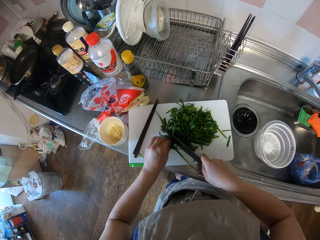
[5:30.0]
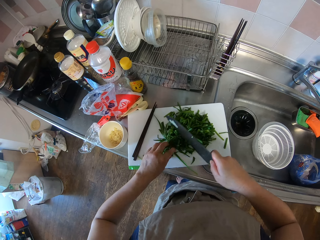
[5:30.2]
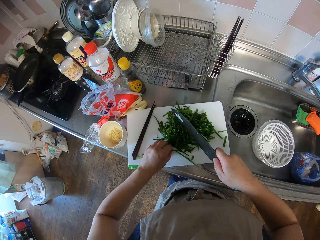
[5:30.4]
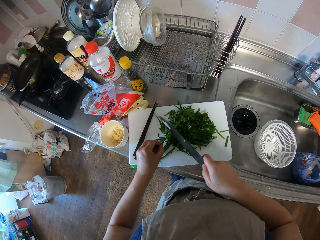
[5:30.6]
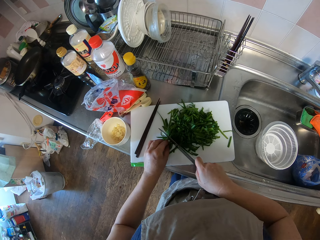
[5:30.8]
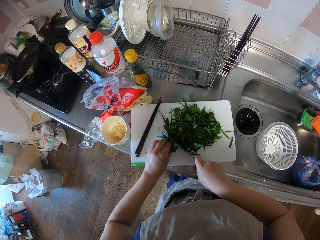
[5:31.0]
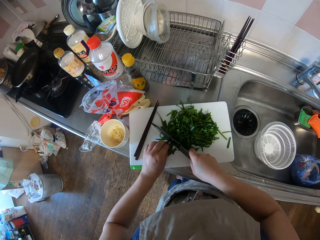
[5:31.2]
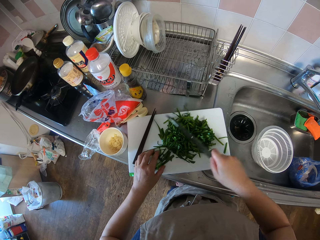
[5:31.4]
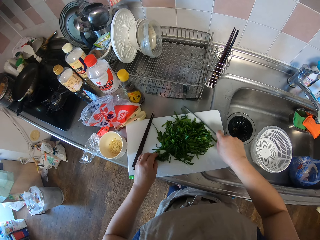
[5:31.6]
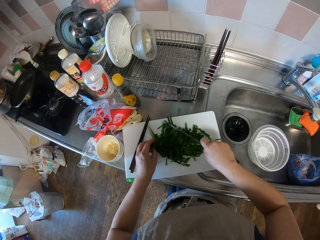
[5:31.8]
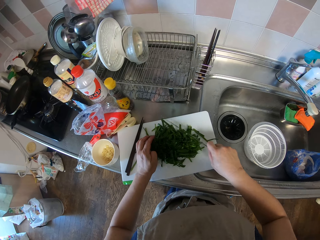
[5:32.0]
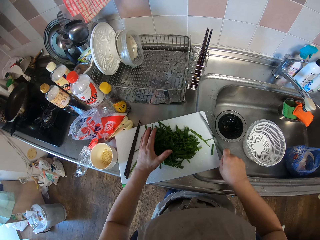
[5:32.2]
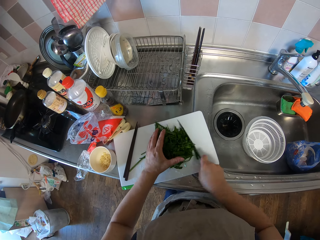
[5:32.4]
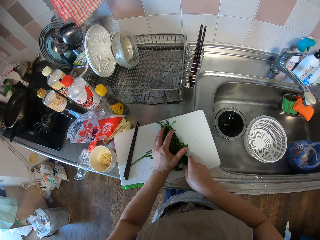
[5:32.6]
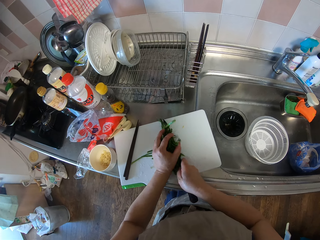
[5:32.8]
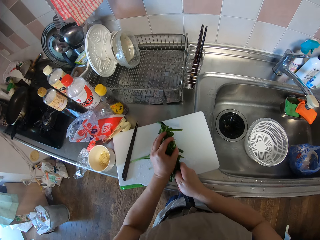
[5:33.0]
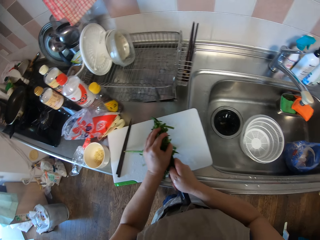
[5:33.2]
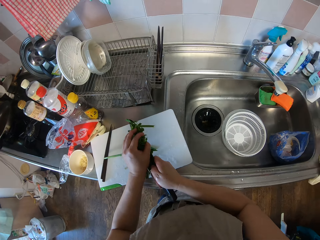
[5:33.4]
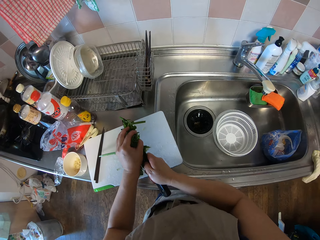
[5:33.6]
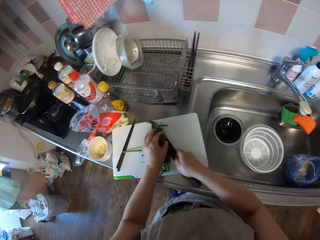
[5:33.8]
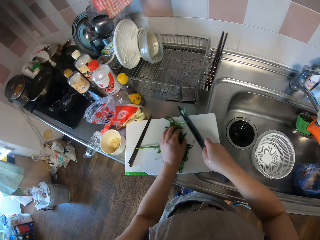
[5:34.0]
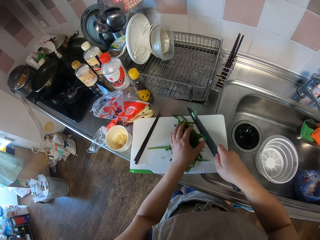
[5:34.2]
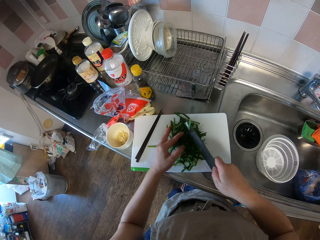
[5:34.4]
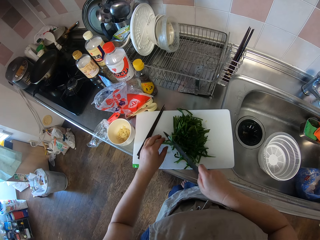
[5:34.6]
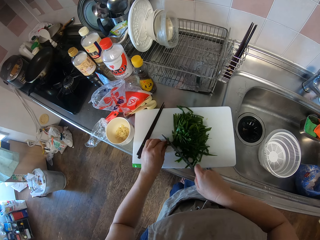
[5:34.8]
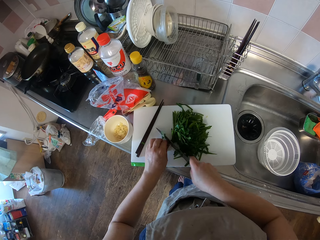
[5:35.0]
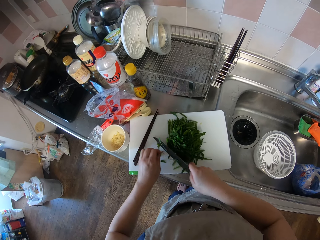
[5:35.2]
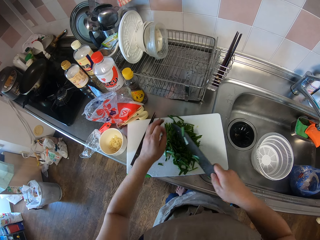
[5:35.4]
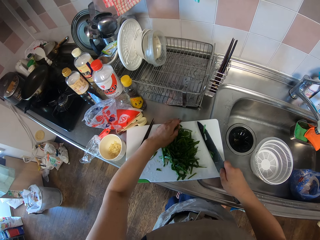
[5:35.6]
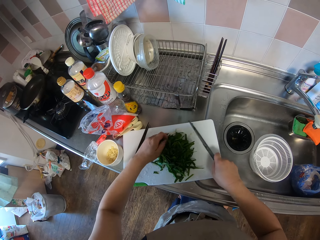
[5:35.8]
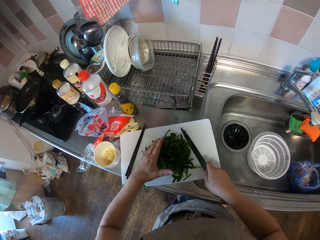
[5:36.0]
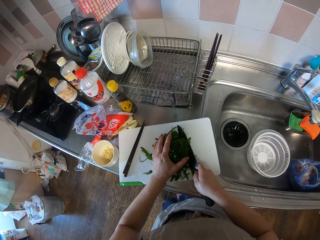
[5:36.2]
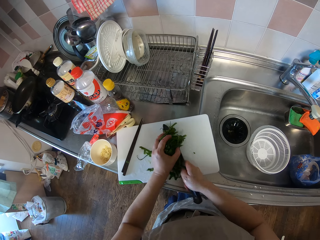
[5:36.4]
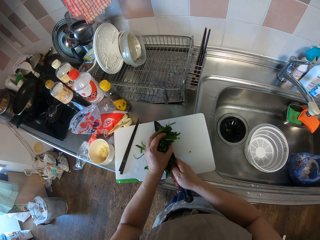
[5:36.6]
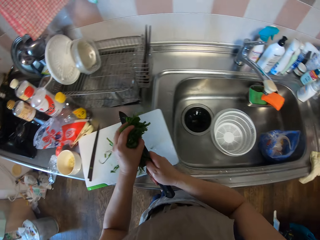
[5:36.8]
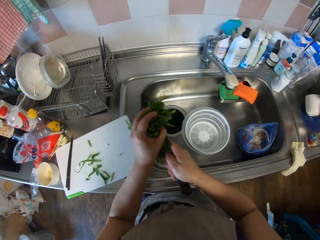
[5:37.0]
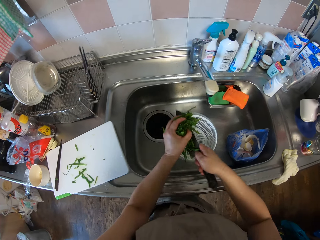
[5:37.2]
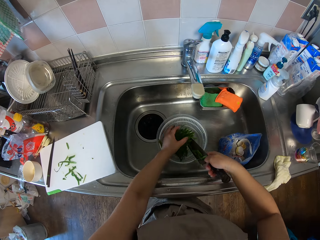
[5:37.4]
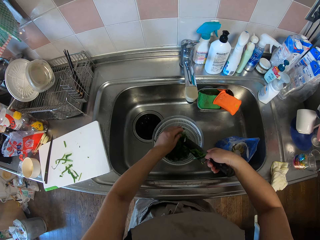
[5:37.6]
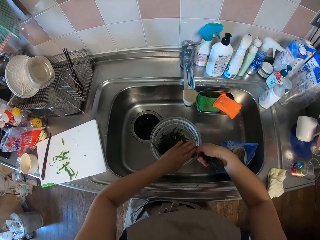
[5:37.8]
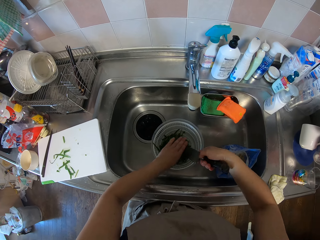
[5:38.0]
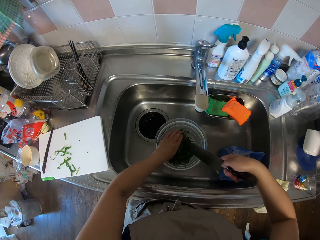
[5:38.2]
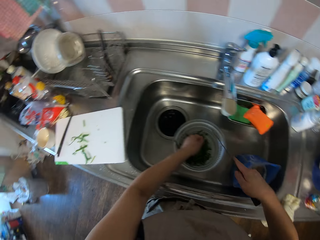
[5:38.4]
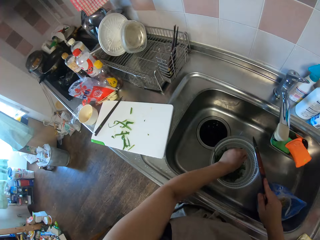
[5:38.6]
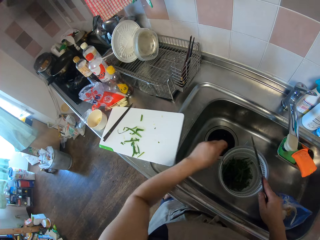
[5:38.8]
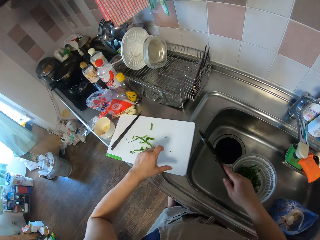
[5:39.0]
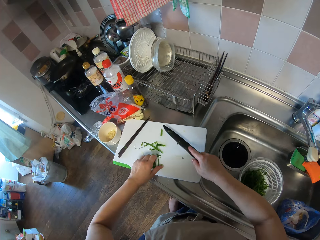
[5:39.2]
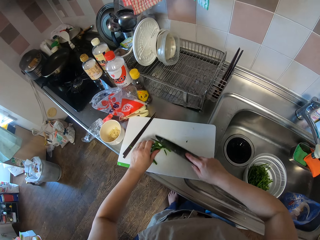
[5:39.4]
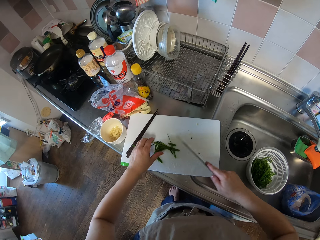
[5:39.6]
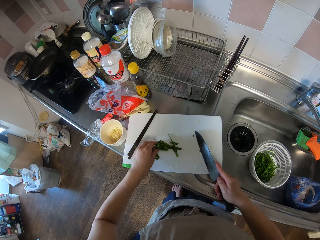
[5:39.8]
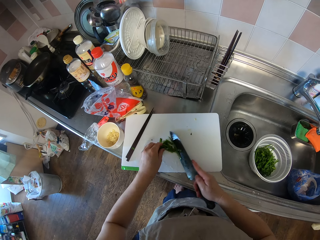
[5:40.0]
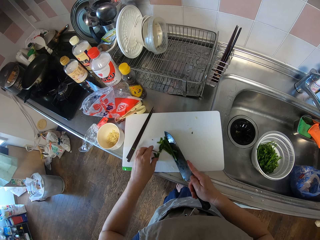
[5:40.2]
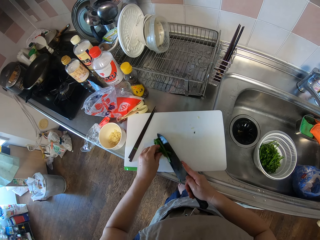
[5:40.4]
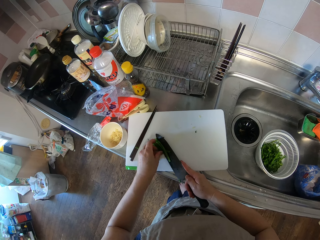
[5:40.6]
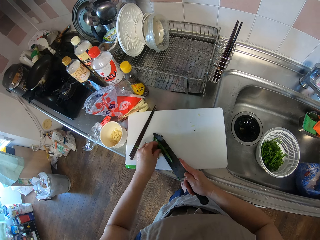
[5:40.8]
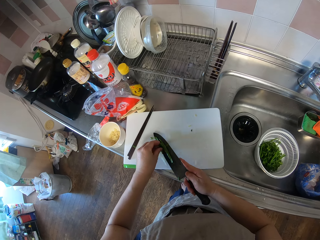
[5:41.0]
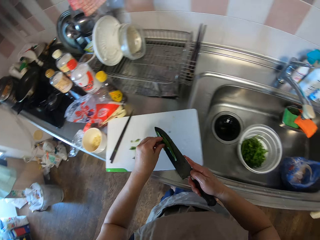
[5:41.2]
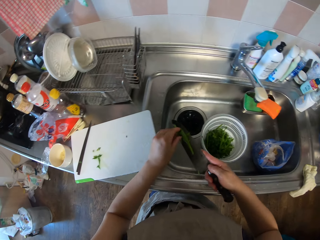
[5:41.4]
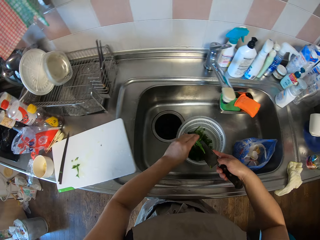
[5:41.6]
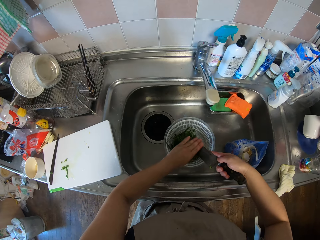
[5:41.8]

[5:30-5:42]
The camera wearer takes the vegetables. They pack the vegetables. They pour the vegetable into the bowl in the sink.

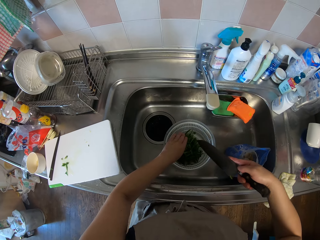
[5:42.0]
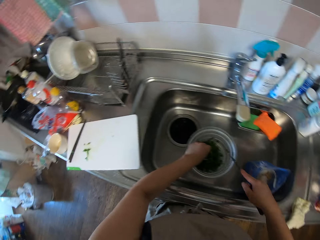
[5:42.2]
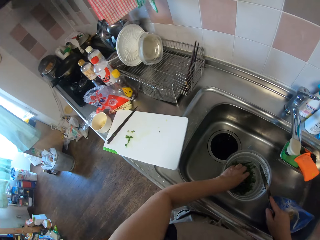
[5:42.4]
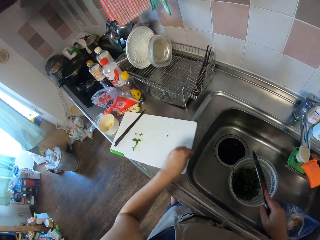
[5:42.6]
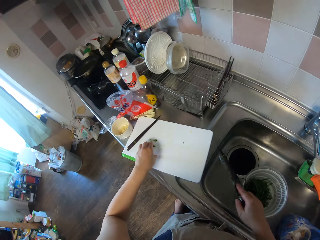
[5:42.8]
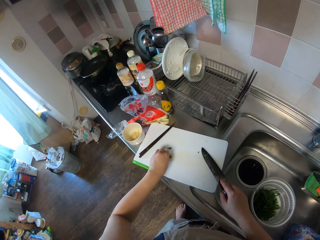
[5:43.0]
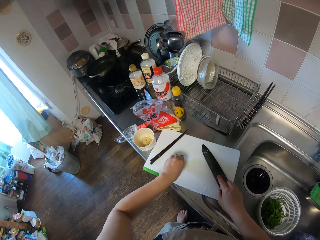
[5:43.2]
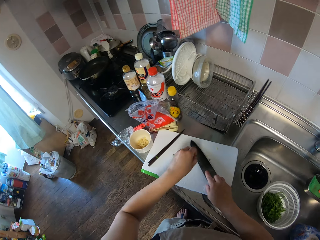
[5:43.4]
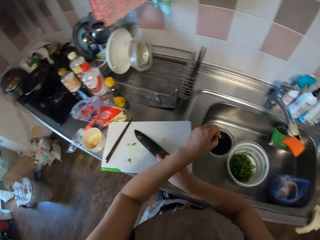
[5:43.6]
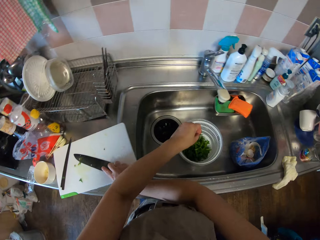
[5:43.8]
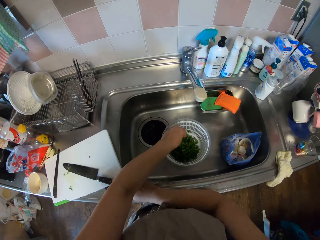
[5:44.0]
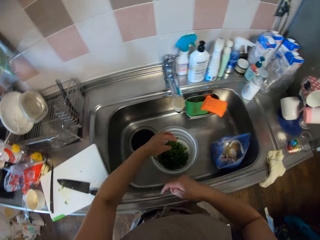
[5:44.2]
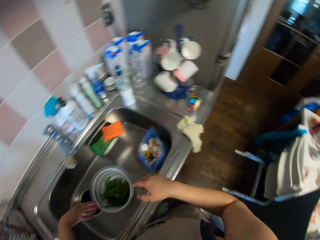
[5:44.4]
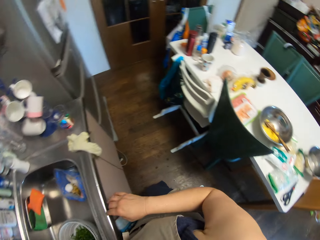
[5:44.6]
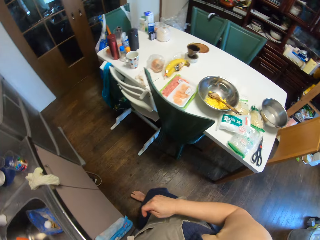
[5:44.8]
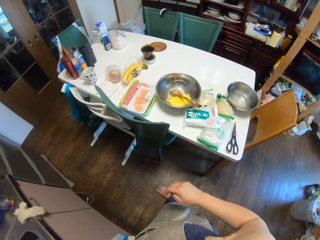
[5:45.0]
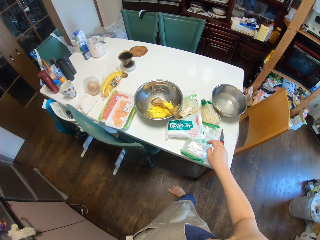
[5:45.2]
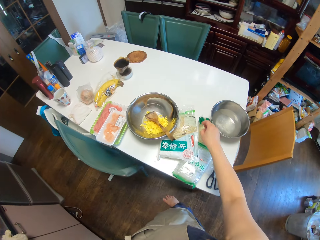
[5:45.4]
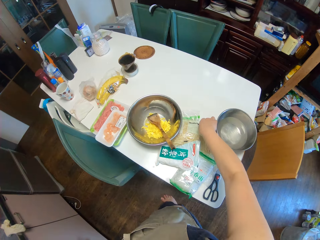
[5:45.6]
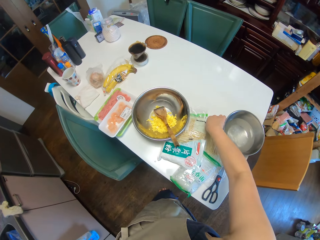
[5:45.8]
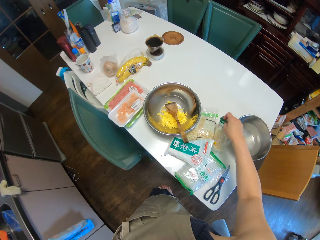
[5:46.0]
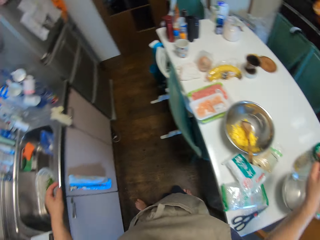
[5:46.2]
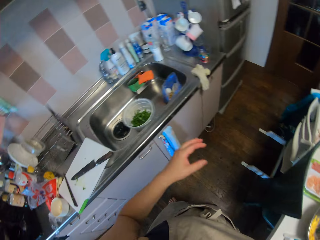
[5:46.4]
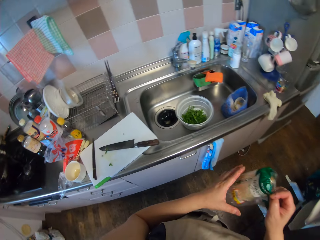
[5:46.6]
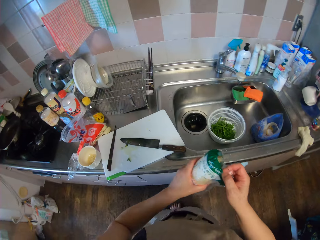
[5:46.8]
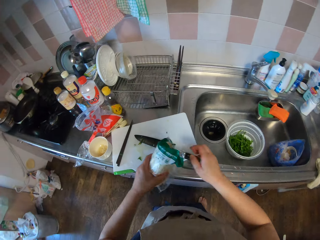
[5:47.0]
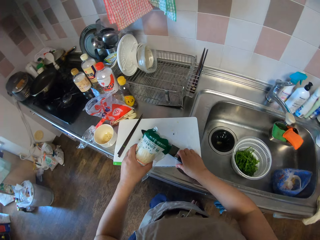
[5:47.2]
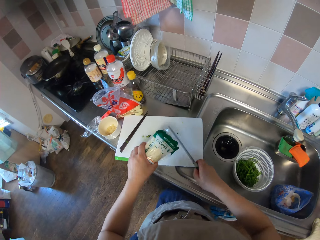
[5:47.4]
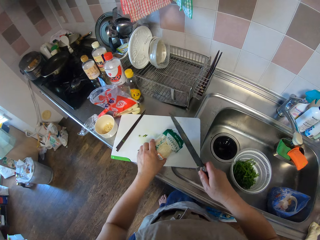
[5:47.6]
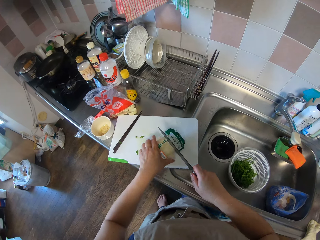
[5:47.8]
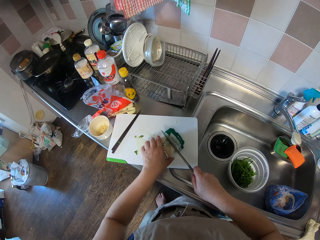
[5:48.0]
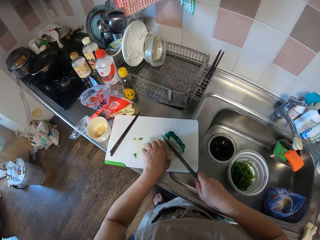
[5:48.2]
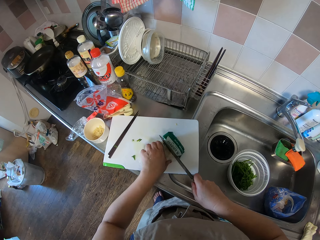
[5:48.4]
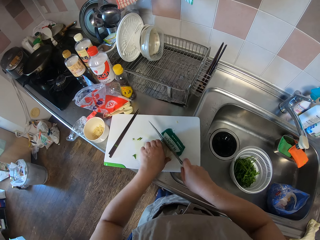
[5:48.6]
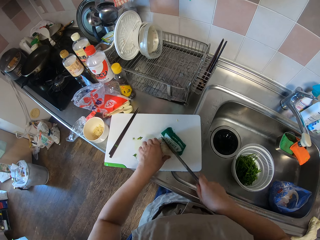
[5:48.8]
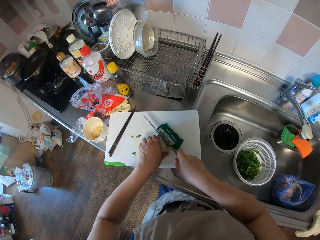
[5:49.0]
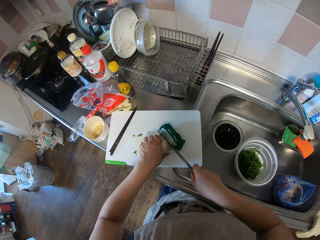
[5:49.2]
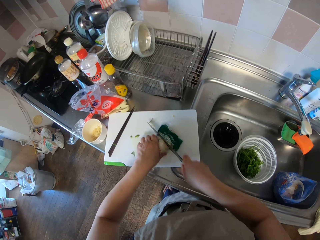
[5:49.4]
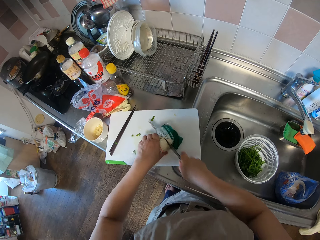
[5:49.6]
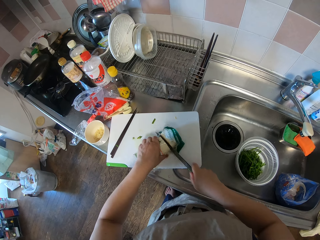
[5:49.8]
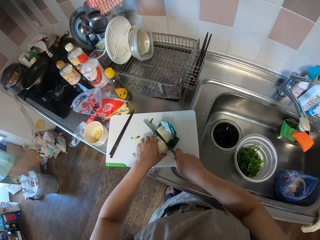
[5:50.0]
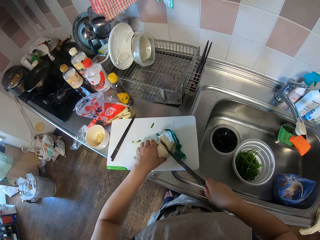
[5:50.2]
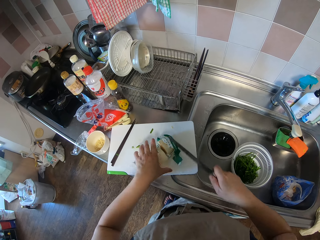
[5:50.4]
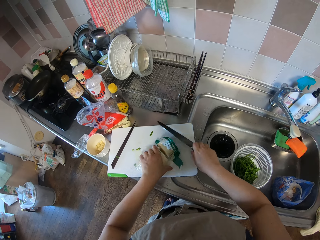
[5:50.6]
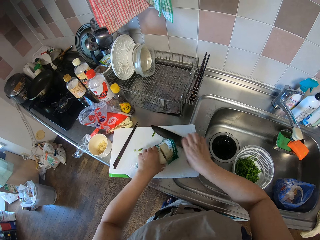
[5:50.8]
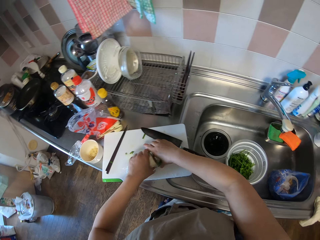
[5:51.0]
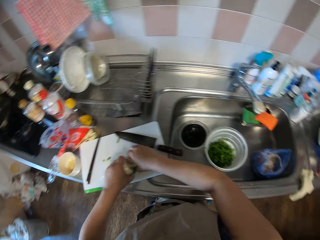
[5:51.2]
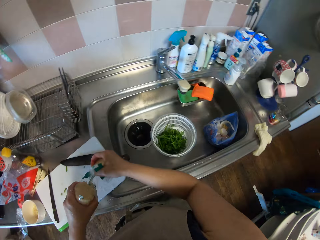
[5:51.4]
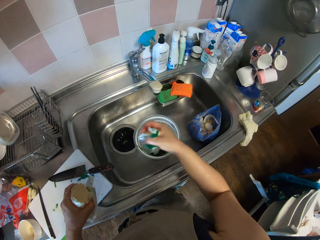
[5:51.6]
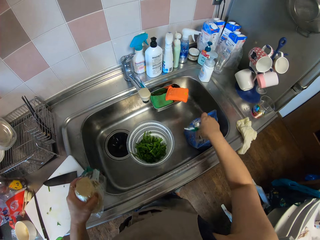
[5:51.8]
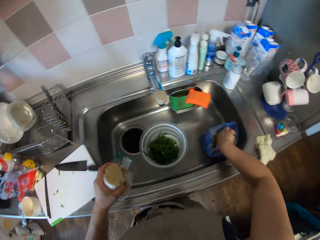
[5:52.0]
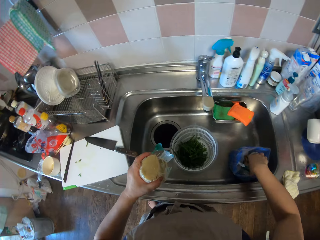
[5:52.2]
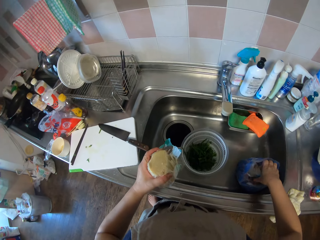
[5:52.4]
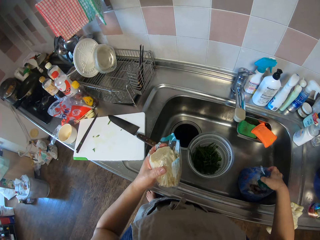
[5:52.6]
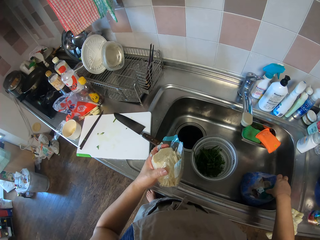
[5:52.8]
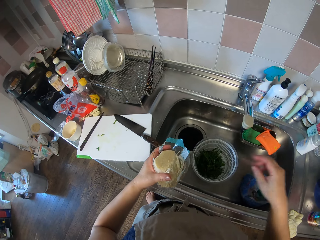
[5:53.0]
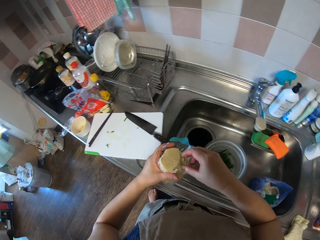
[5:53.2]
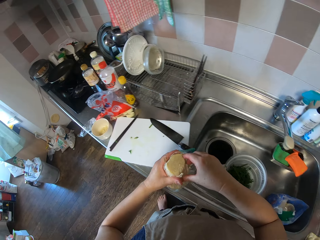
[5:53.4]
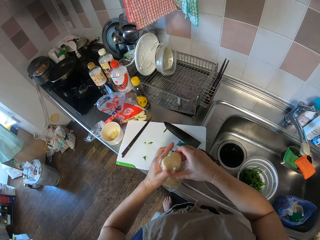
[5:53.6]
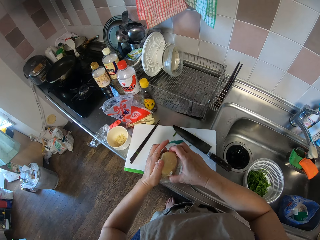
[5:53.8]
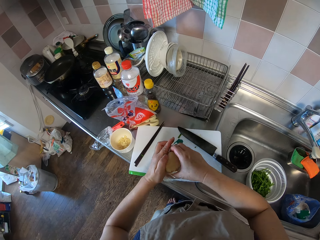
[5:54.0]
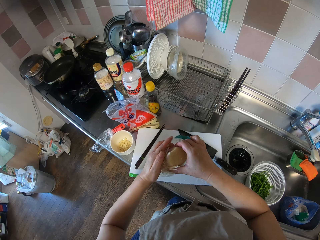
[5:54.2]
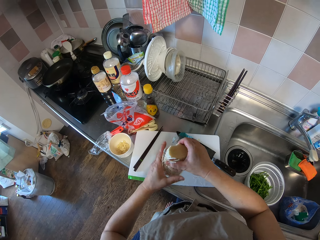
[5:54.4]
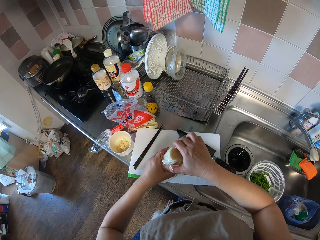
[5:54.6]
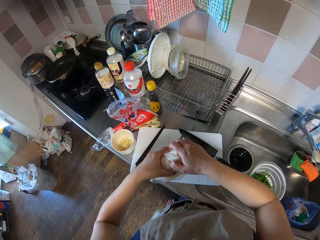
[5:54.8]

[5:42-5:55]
The camera wearer puts down the knife. They take the enoki mushroom or pack of noodles from the table. They drop the pack of noodles on the chopping board. They cut the enoki mushroom on the chopping board. They drop the knife on the chopping board. They put the enoki mushroom in the trash bag. They pick up the pack of noodles.
